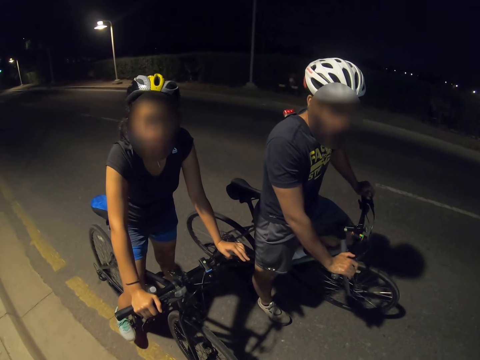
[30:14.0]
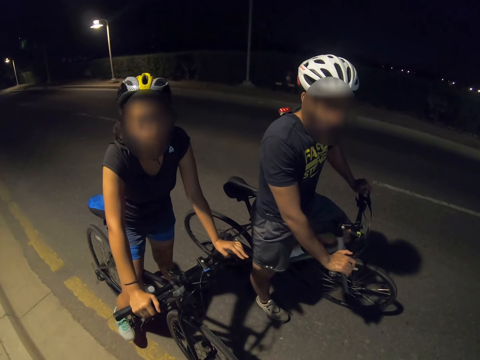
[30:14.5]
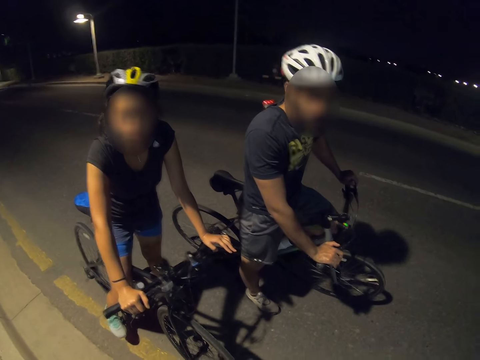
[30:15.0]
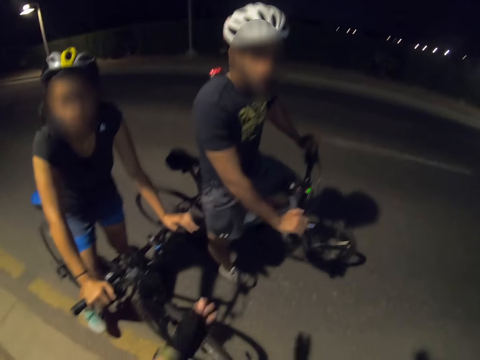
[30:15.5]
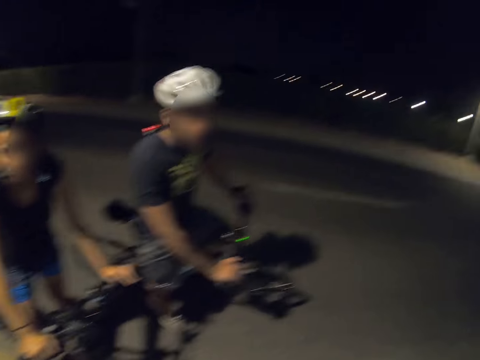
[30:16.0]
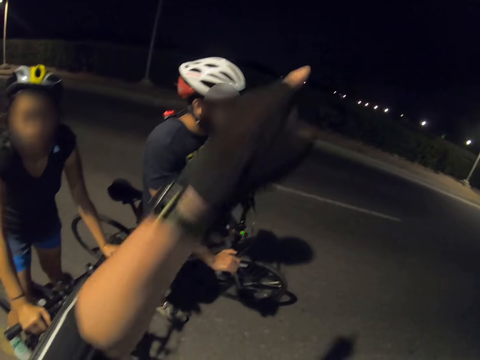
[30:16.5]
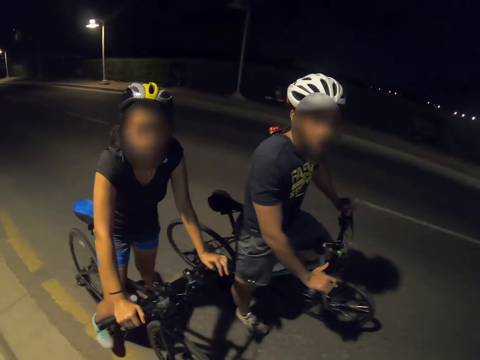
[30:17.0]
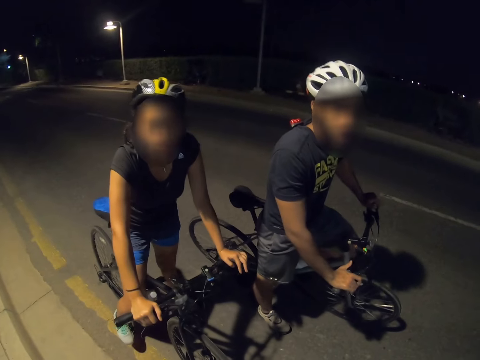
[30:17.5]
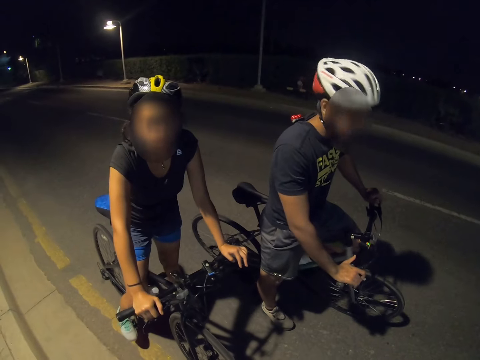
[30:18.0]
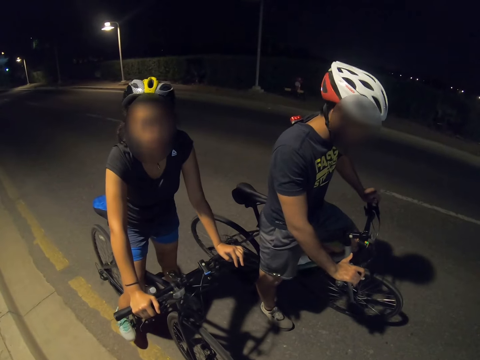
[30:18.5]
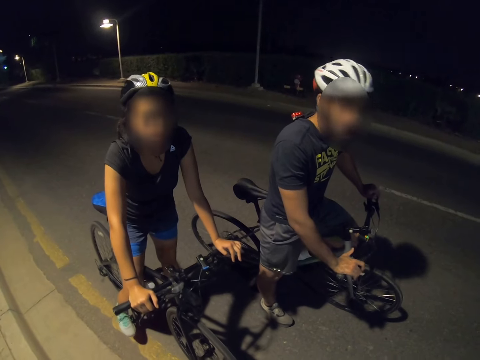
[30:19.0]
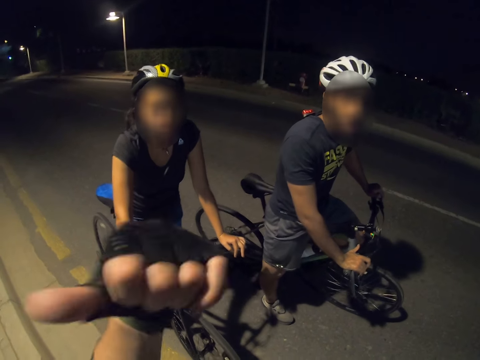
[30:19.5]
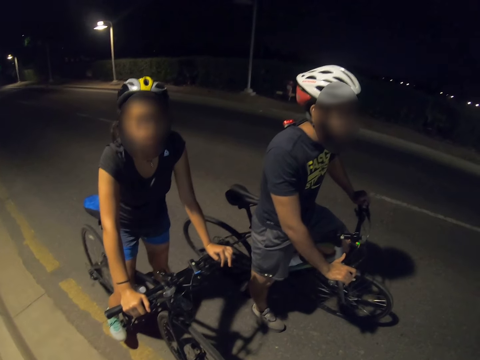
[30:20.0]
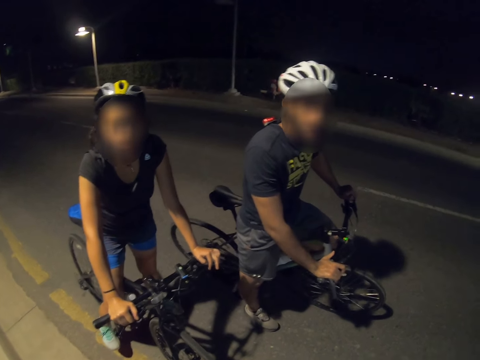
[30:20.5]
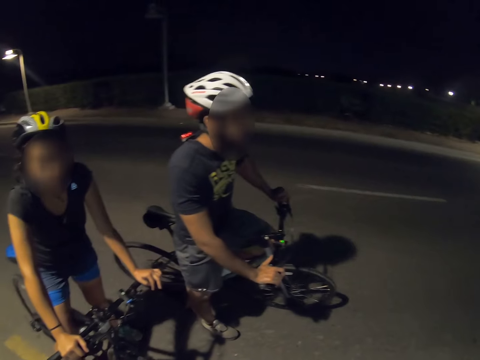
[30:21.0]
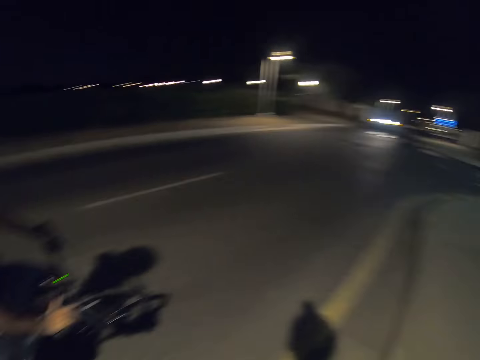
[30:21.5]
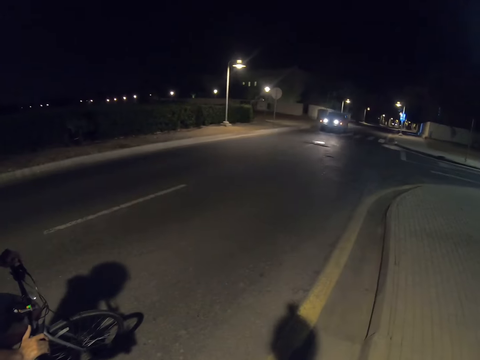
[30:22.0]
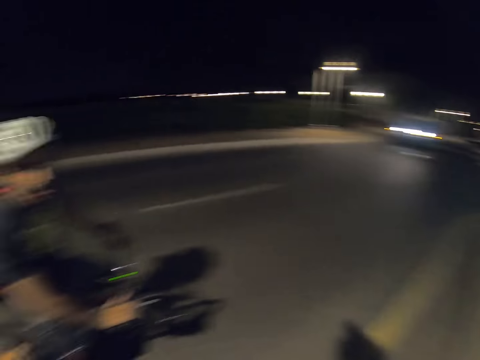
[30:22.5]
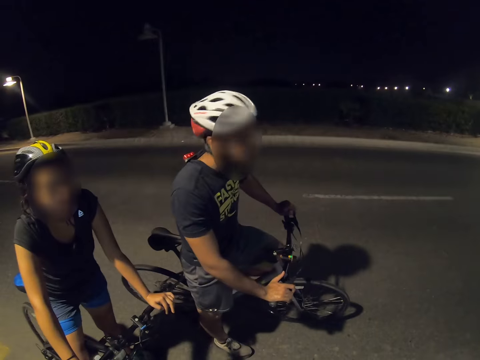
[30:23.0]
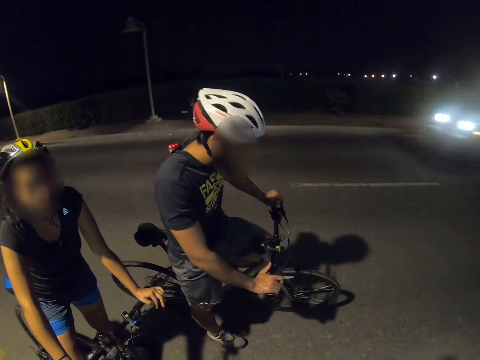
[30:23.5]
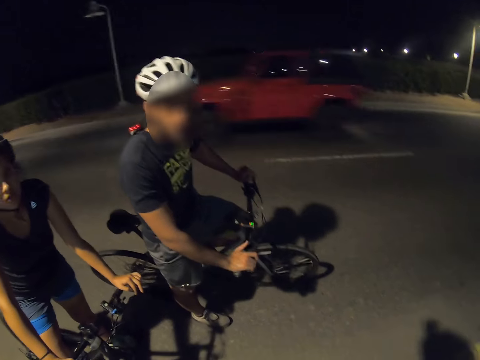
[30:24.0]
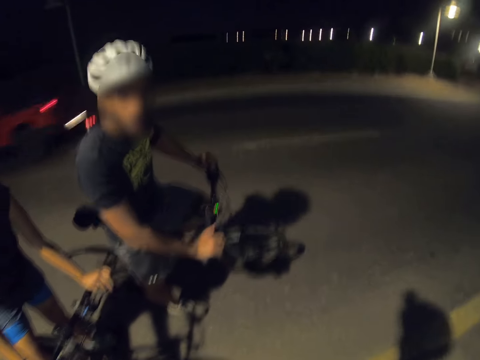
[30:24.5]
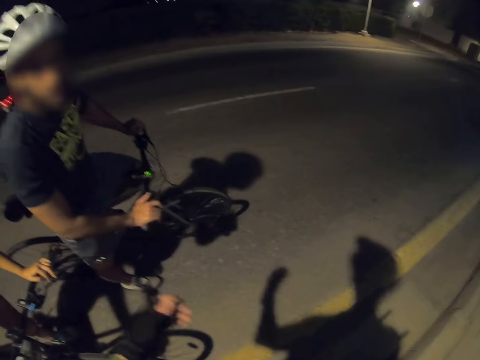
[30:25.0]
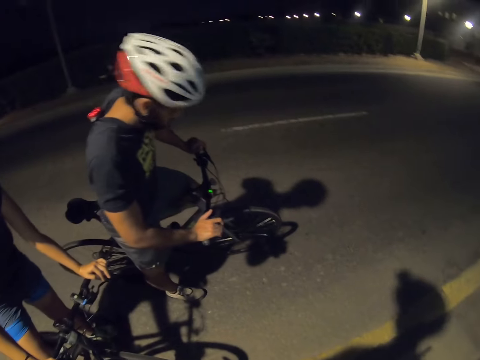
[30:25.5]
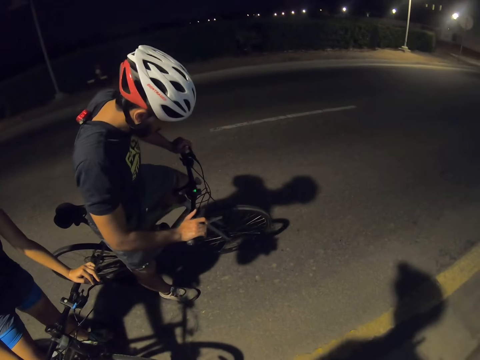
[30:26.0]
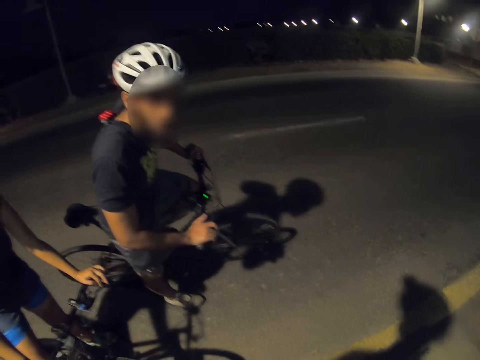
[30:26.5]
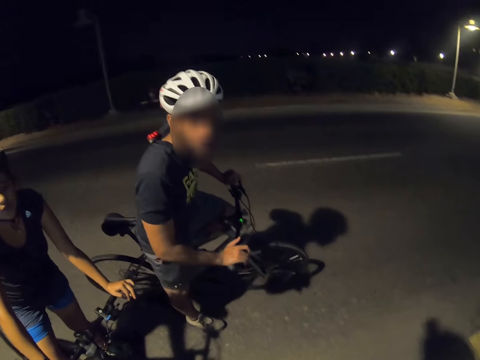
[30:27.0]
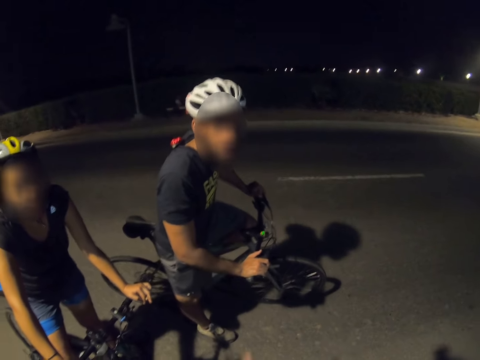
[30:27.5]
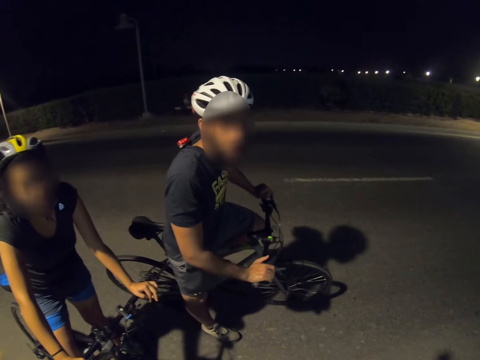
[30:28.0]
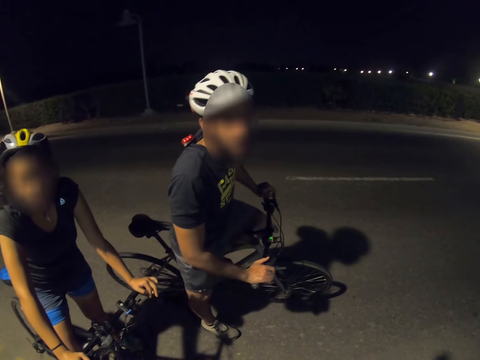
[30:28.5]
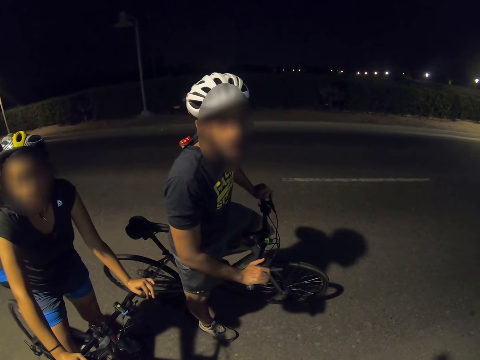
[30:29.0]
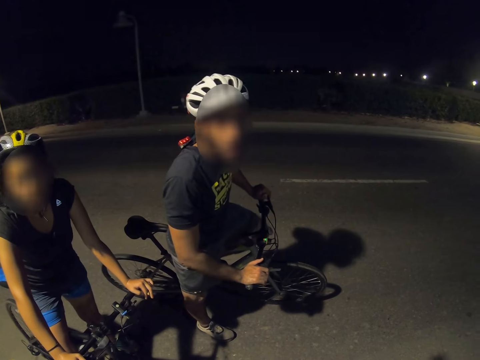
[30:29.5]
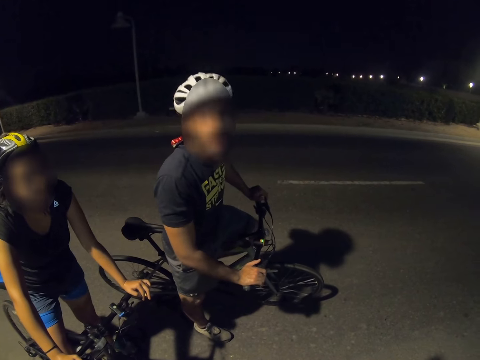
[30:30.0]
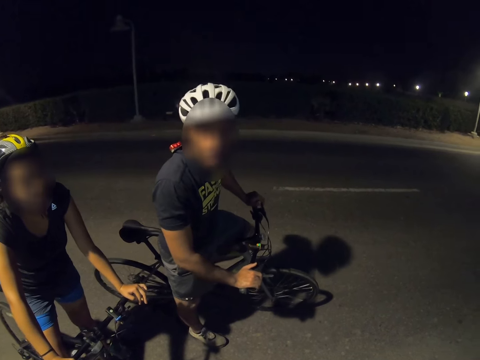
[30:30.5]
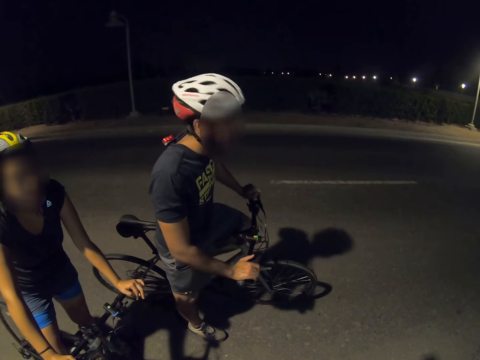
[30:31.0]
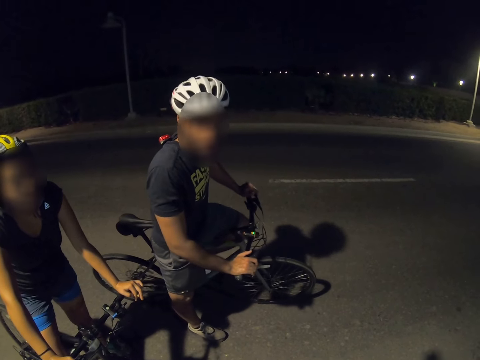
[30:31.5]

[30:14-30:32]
The camera wearer sways a hand. A person converses with the camera wearer. The camera wearer points with the left hand. Another person converses with the camera wearer. The camera wearer looks around. They interact with a cyclist and another cyclist. The other person converses with the camera wearer. The camera wearer sways a hand. The other person converses with the camera wearer. The camera wearer sways a hand. The other person converses with the camera wearer.

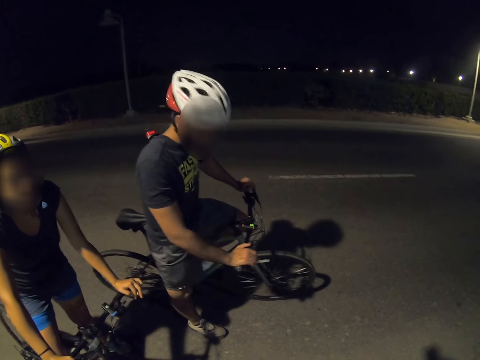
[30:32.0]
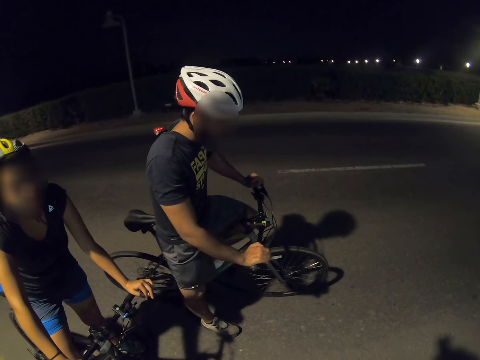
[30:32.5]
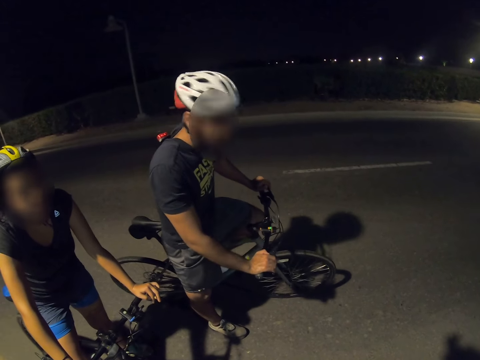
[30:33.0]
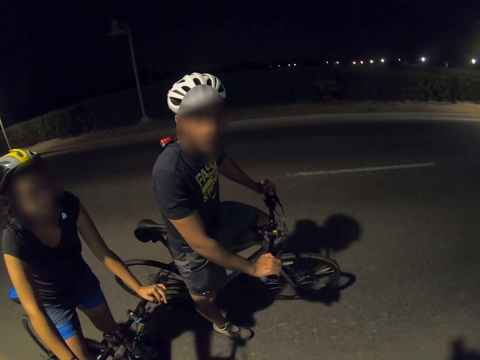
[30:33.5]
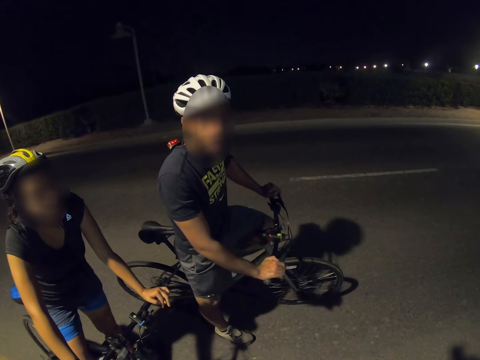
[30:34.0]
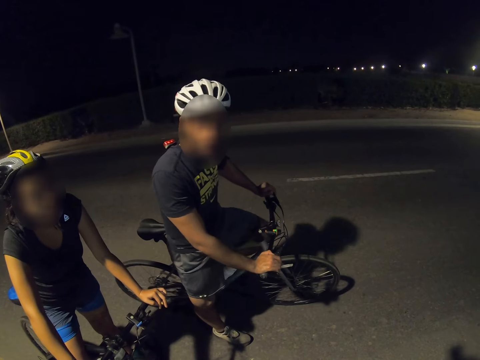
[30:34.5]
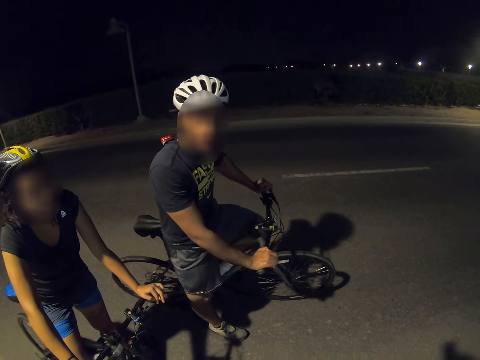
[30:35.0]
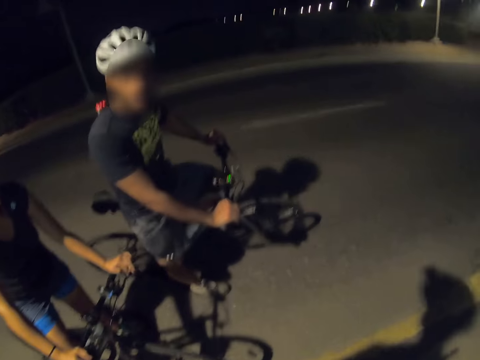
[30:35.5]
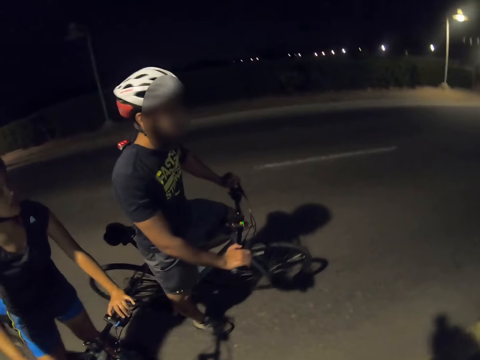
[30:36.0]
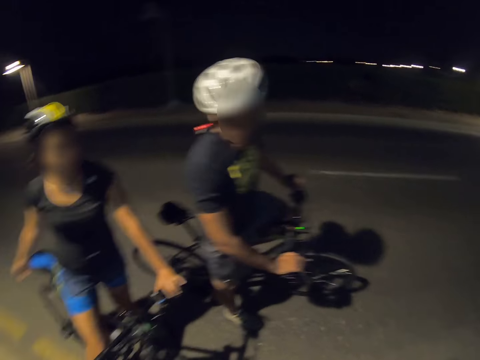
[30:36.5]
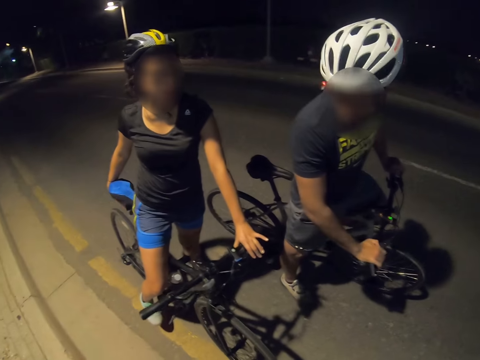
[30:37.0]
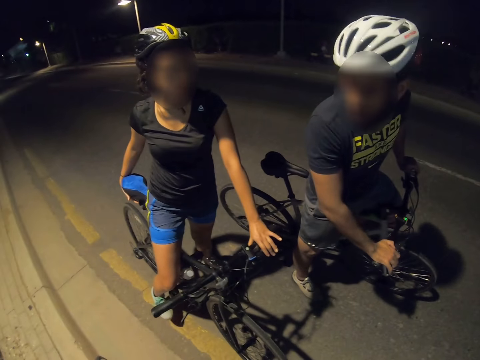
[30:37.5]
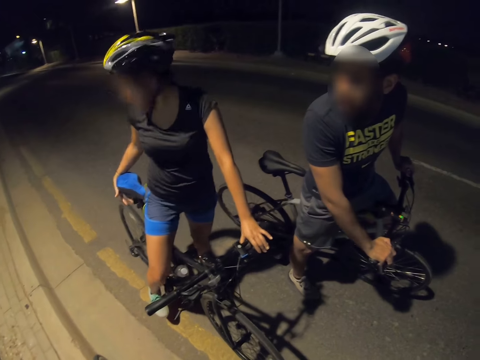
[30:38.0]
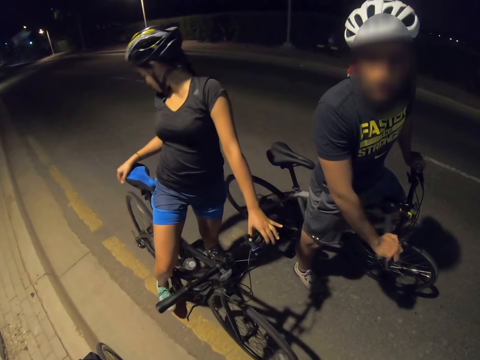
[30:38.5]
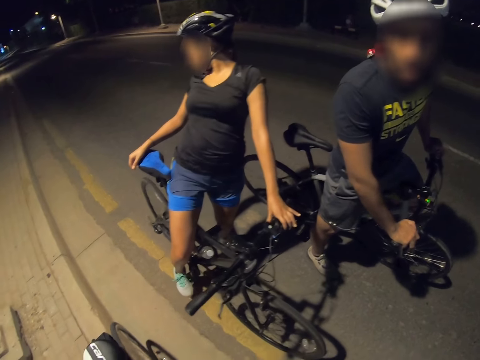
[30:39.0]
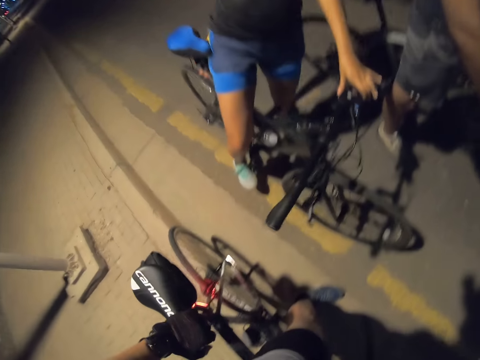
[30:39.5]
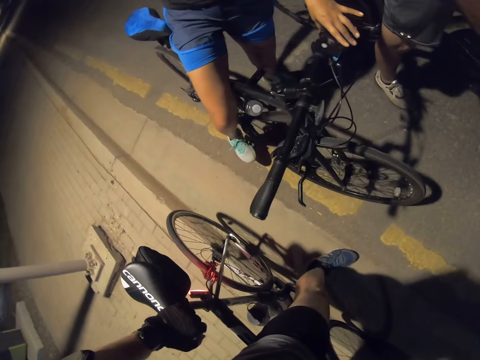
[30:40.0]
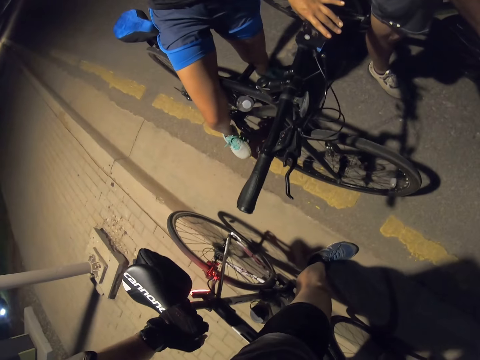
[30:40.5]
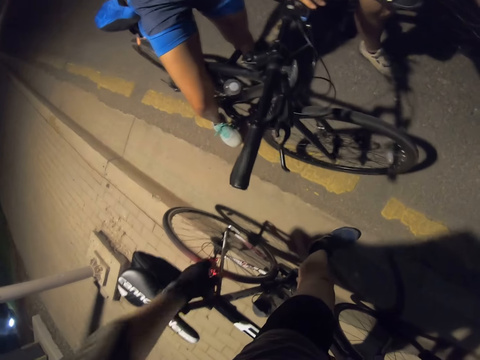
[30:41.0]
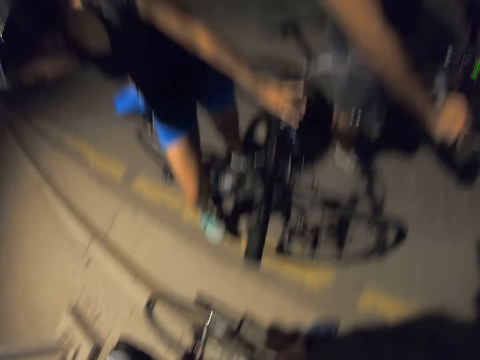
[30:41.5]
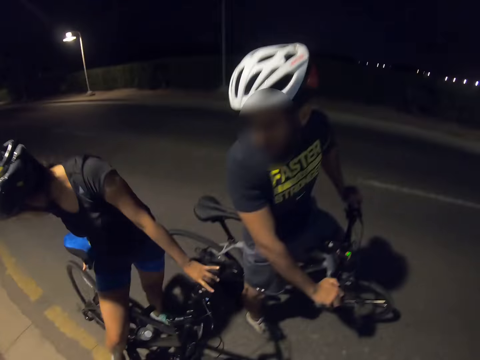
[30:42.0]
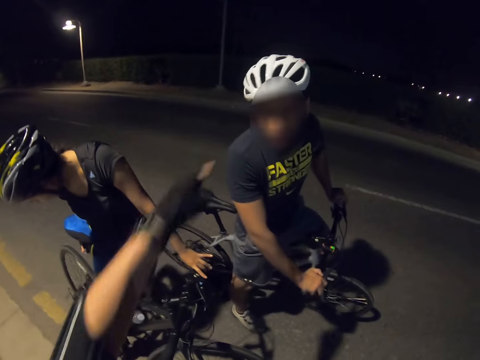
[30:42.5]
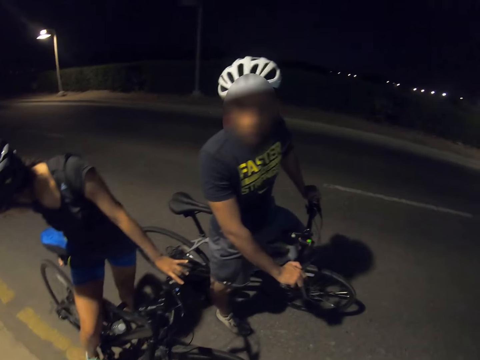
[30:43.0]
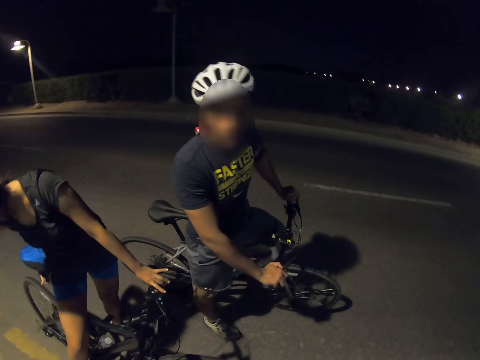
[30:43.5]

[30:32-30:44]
A cyclist adjusts the bike tracker behind the bicycle seat. The cyclist touches a saddle and checks the bicycle saddle. The camera wearer touches the bicycle wheel. They operate the bike tracker. They point a hand. They interact with another cyclist and the cyclist.
